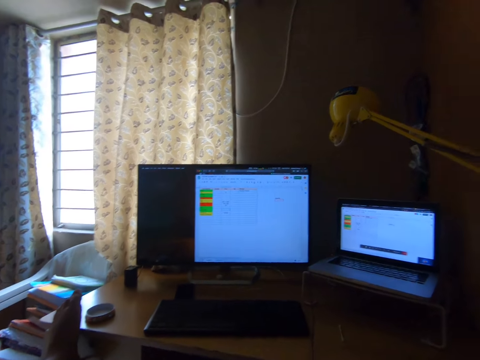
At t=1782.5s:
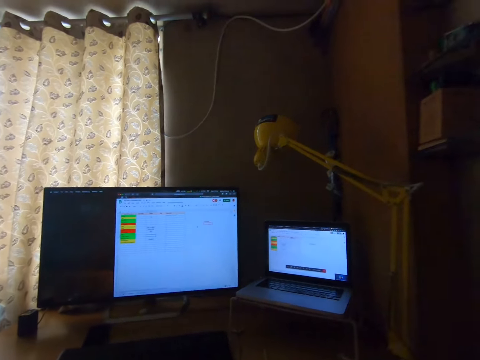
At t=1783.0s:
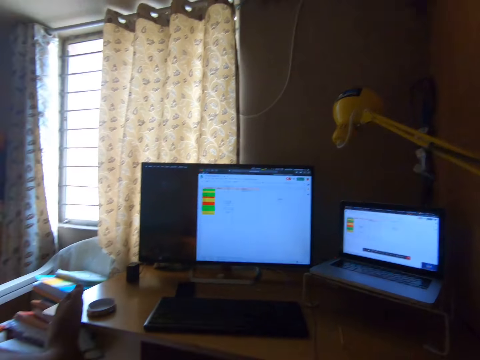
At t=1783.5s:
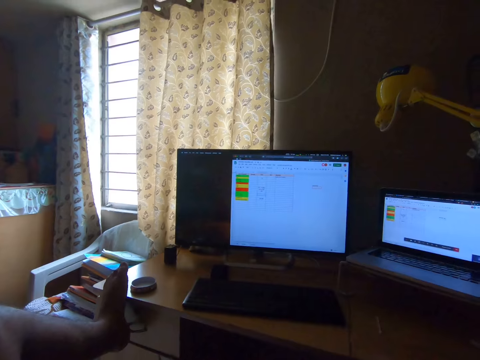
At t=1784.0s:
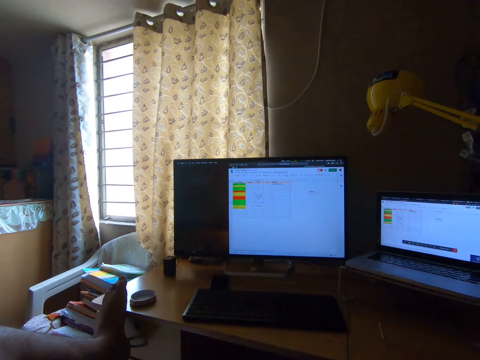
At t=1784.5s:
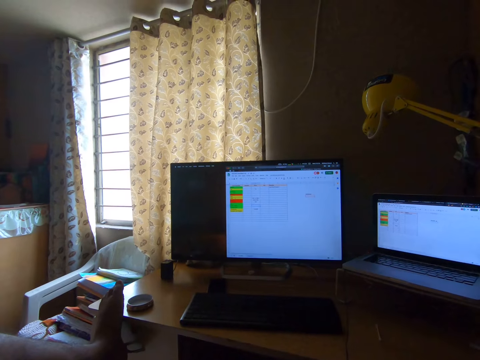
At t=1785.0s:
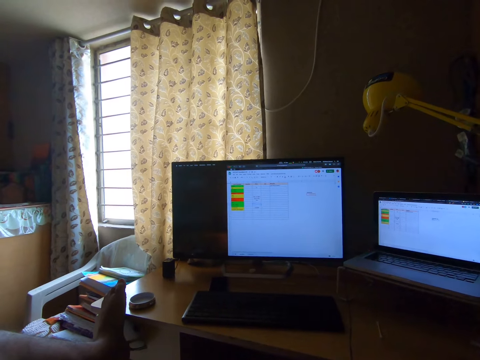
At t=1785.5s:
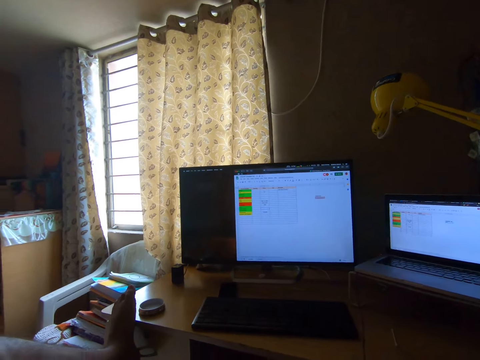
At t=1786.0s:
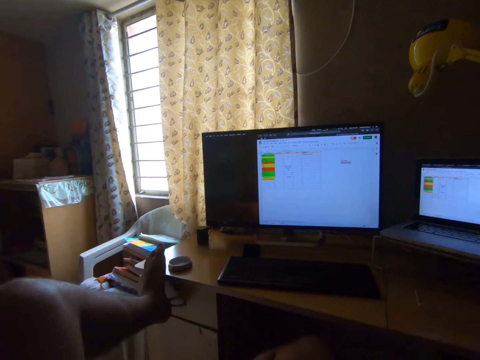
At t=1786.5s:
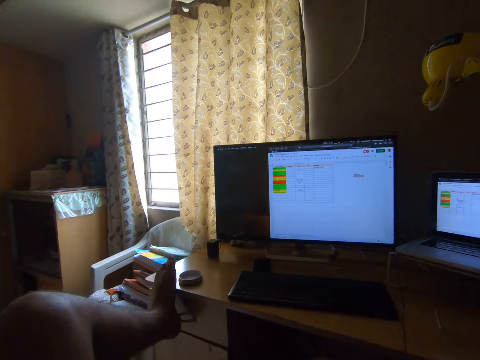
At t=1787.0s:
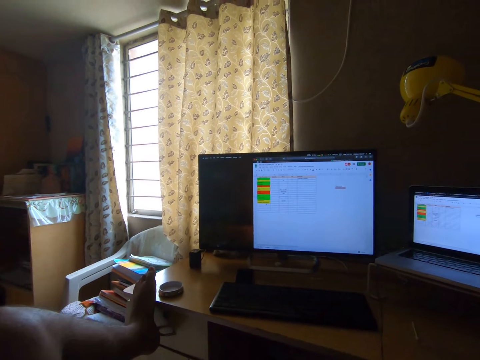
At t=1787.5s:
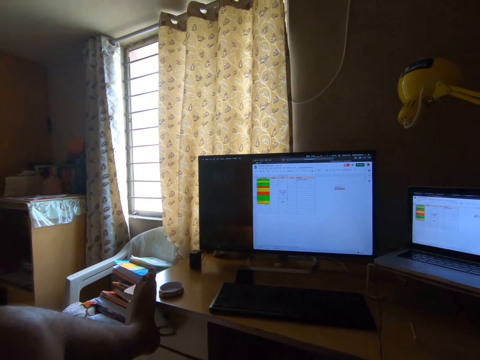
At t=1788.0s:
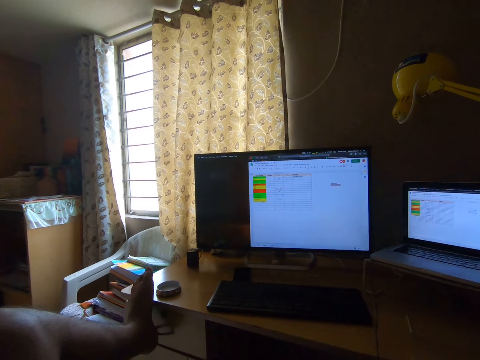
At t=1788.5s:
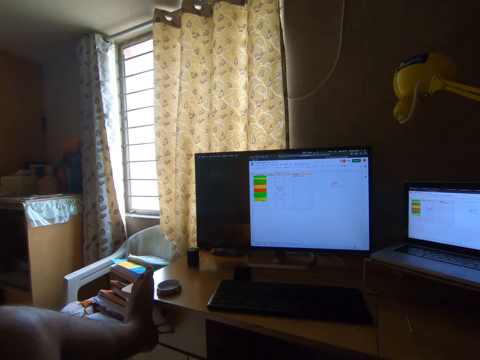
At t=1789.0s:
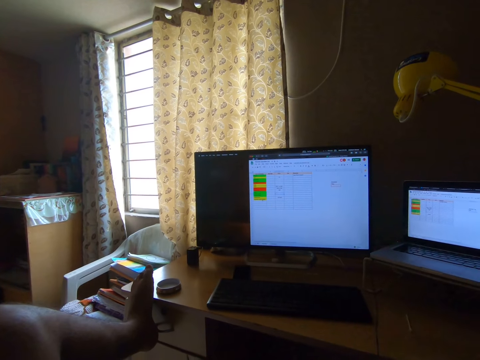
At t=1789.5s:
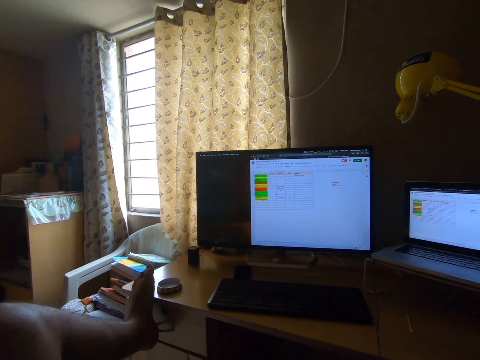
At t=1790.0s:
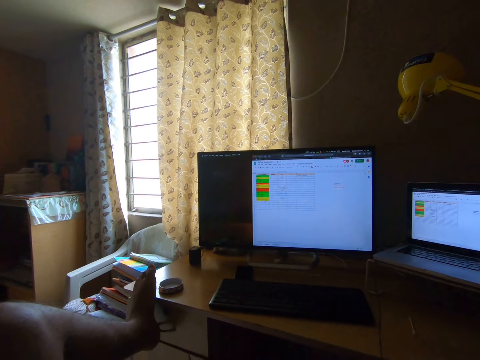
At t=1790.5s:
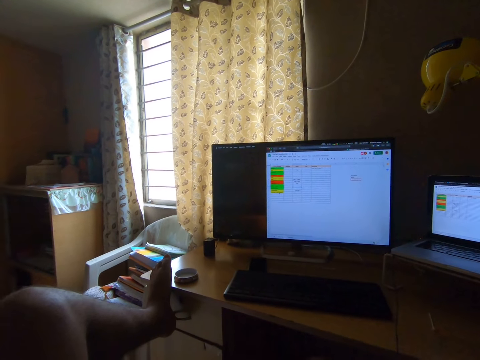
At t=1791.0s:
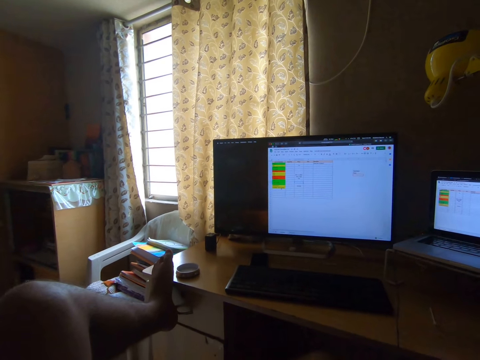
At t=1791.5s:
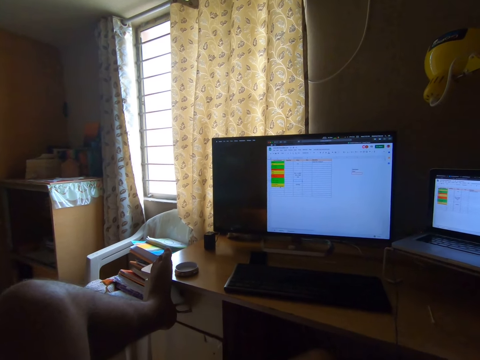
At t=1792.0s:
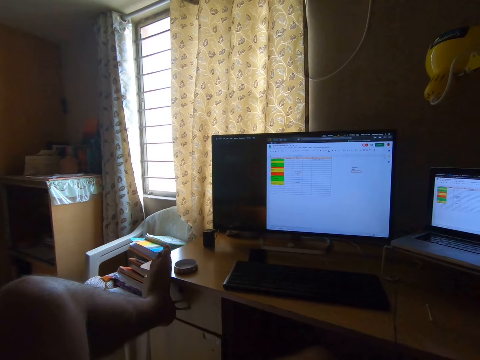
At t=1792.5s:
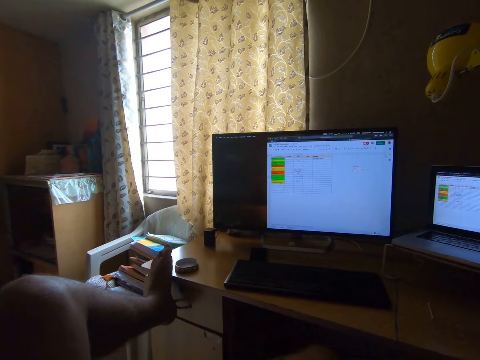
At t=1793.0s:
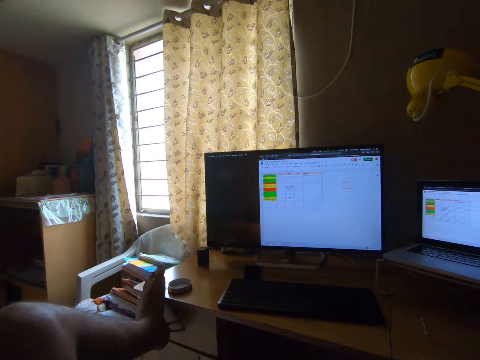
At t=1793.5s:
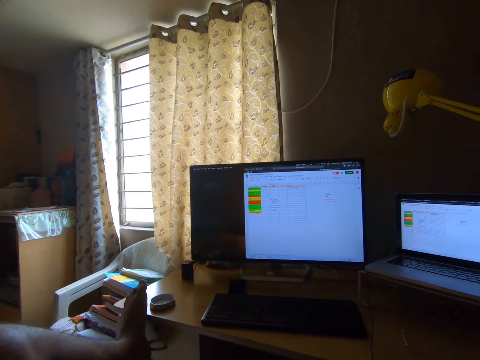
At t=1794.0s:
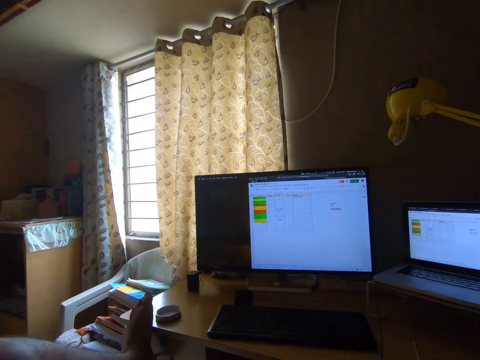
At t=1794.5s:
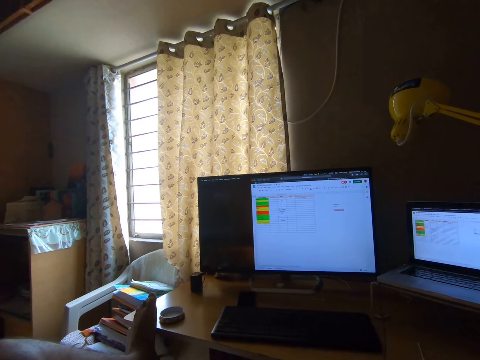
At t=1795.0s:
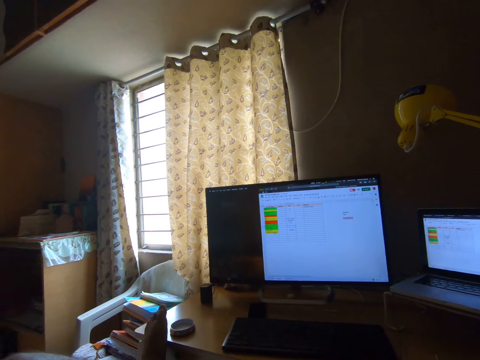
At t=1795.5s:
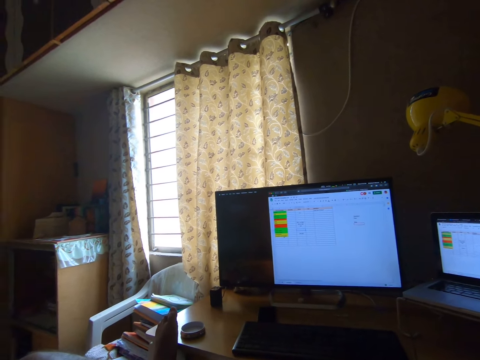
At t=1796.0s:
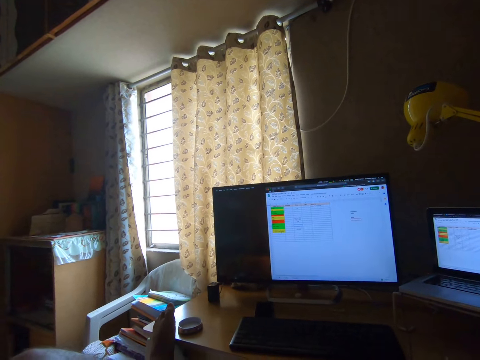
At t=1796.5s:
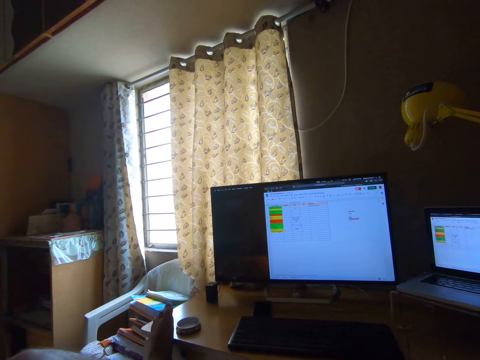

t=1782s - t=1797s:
The camera wearer continues to work on the desktop. They look at the computer screen. They edit the document on the computer screen.

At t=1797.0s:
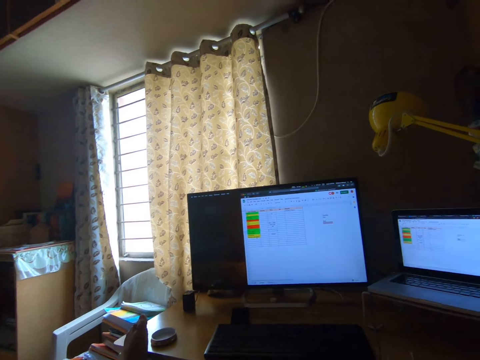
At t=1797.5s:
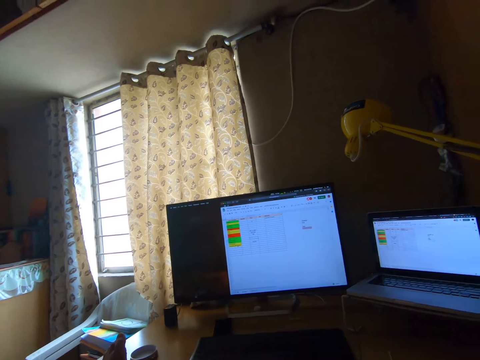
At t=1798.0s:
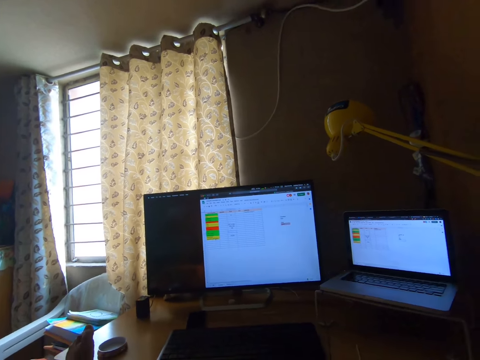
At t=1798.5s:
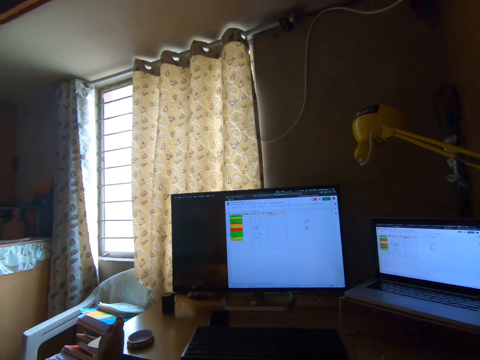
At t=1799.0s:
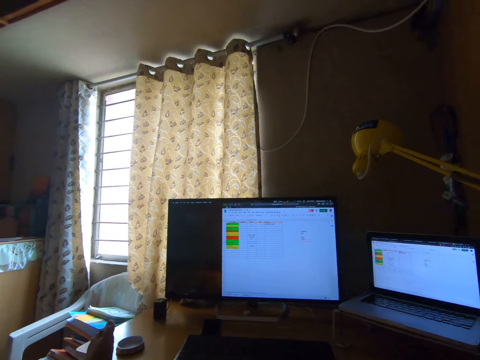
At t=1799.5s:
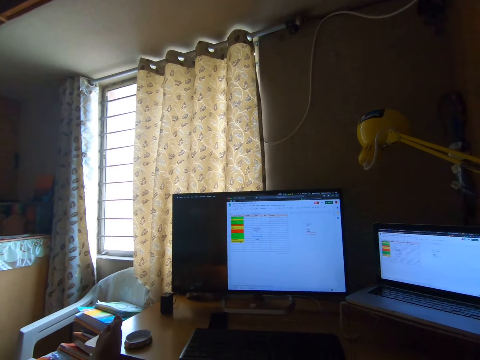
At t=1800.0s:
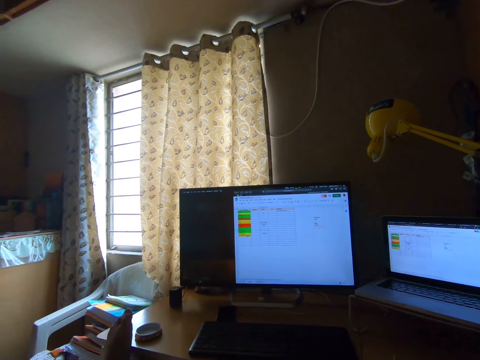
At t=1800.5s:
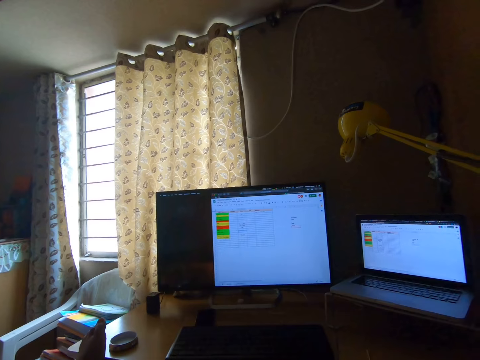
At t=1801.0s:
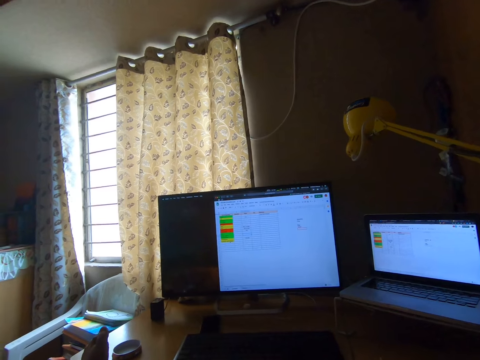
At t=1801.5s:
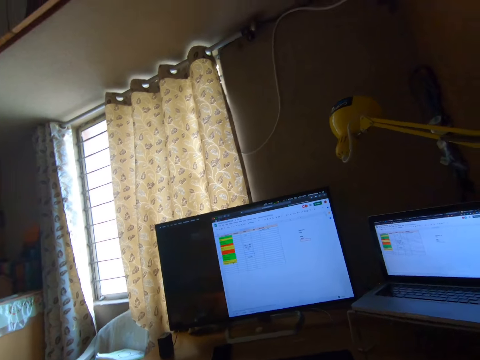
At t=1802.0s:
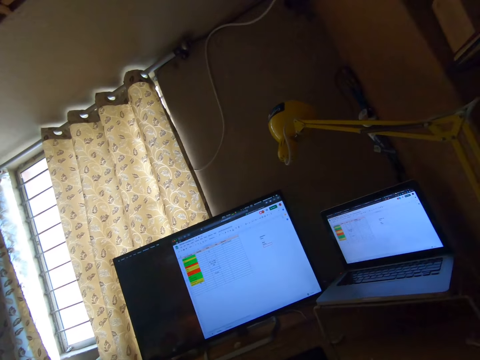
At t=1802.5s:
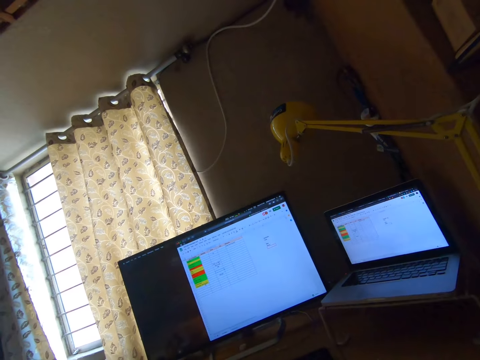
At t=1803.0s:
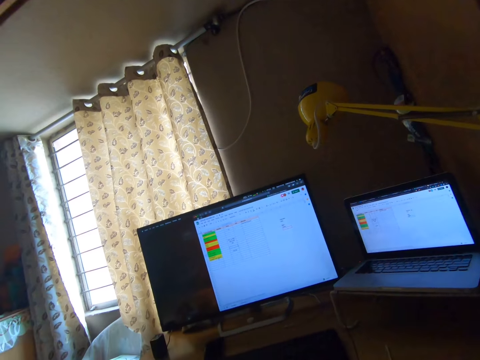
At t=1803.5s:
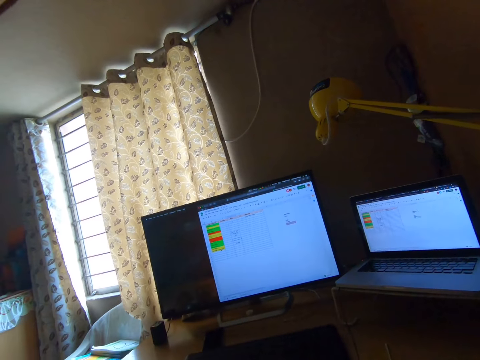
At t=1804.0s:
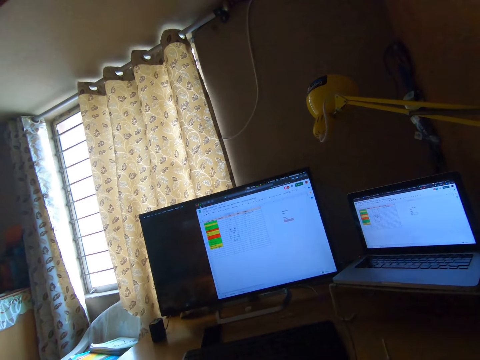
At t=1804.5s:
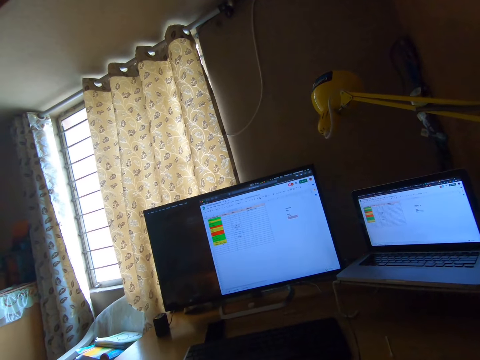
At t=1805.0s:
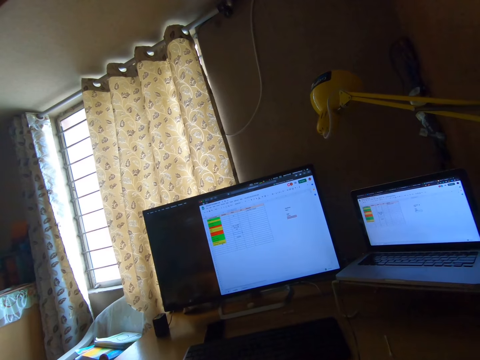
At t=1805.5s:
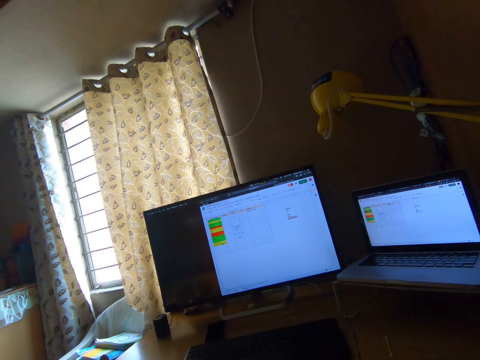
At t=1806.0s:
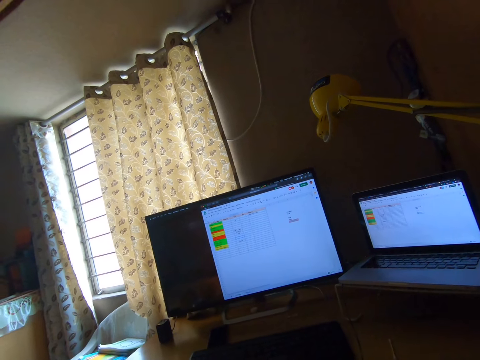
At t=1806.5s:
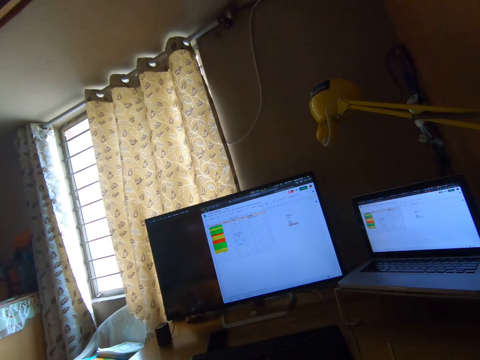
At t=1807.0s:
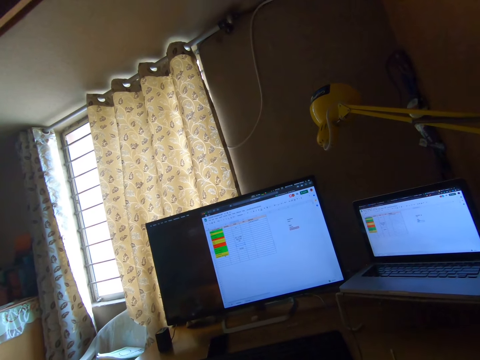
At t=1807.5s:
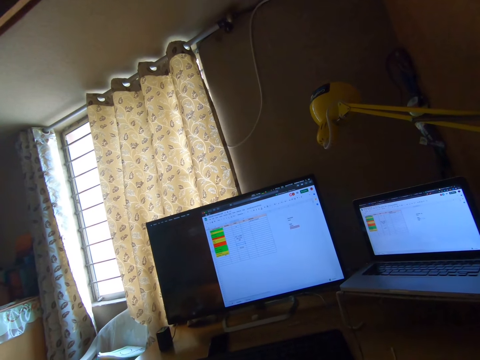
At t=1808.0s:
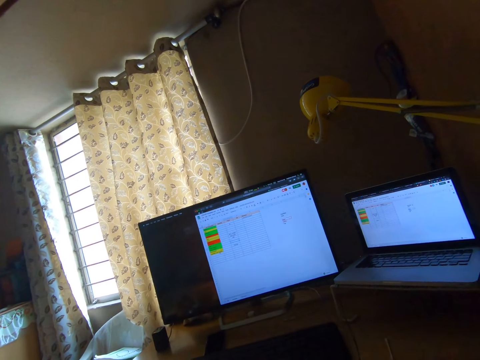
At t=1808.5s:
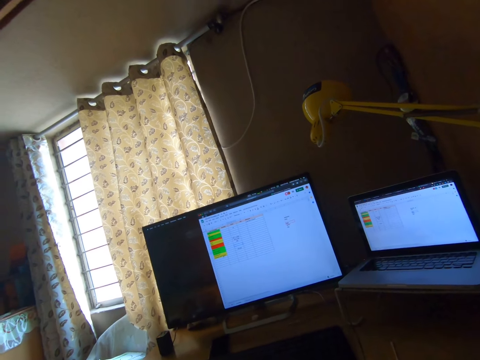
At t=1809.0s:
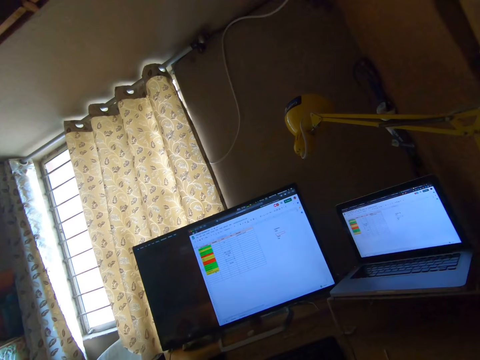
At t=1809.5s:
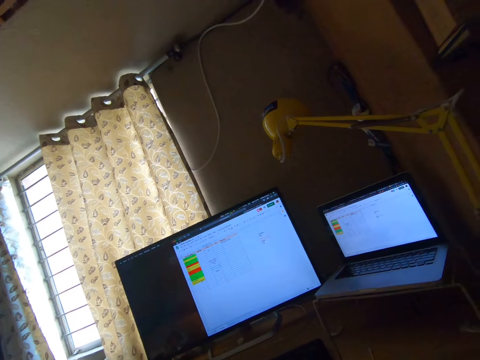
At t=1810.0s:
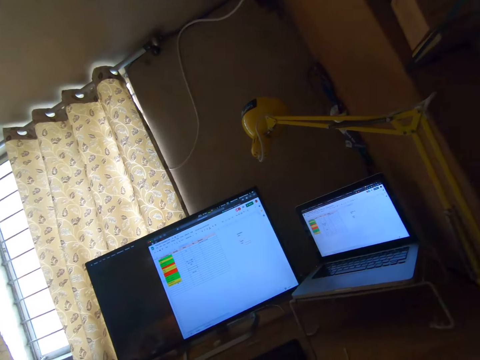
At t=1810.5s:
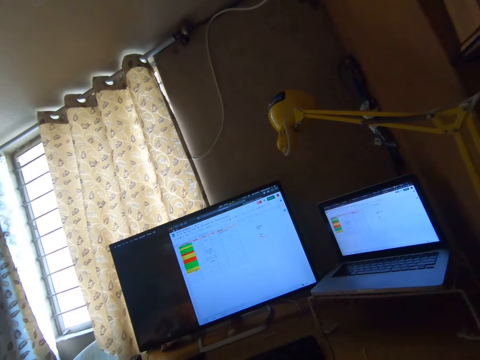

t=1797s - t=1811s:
The camera wearer murmurs lowly.
